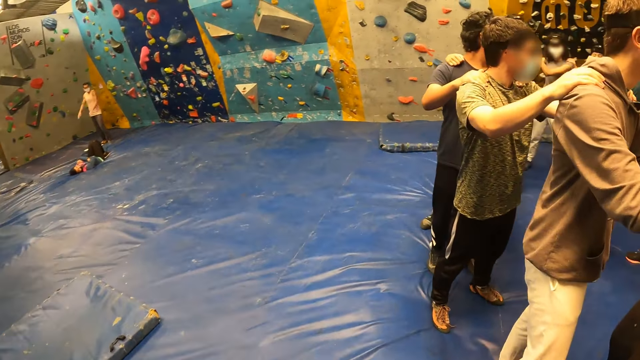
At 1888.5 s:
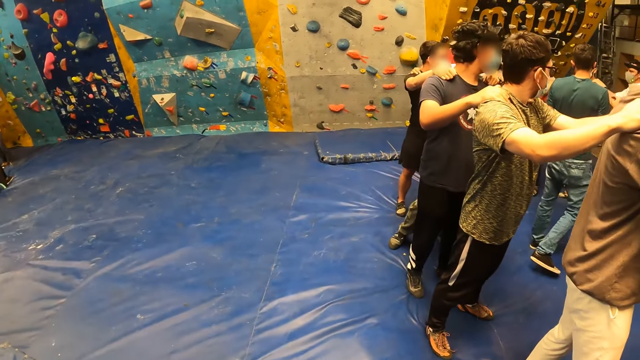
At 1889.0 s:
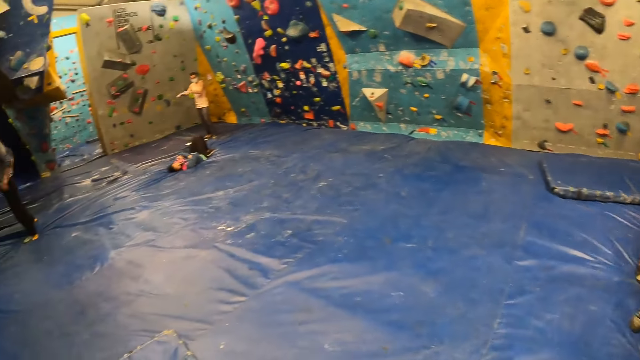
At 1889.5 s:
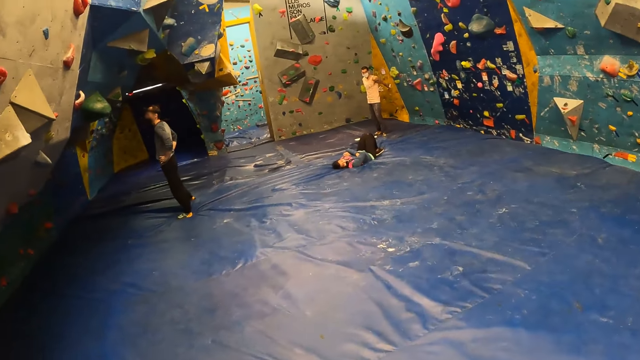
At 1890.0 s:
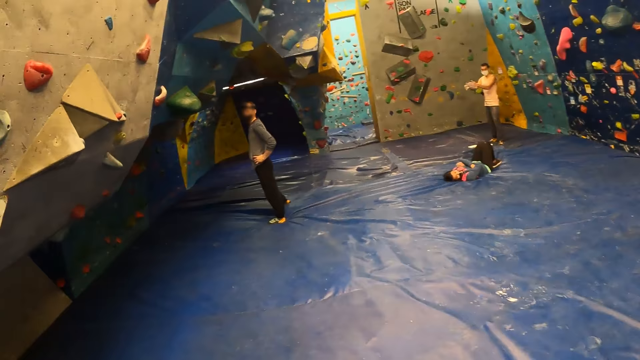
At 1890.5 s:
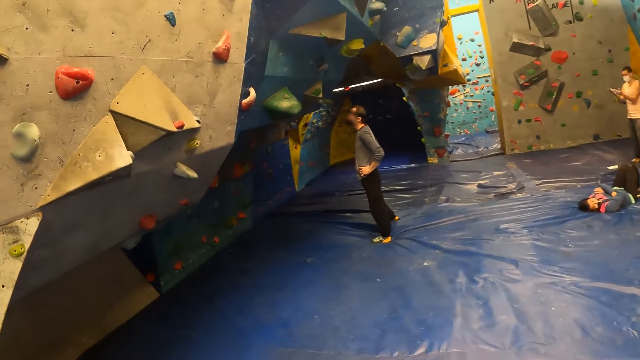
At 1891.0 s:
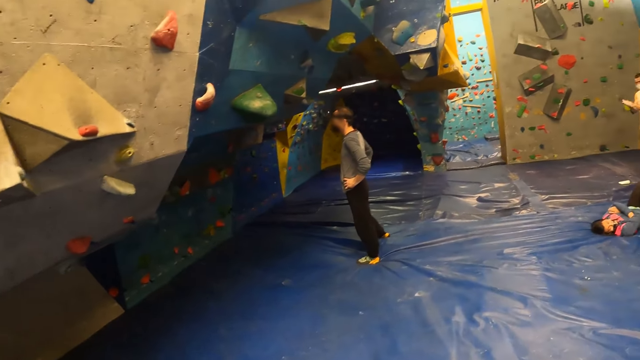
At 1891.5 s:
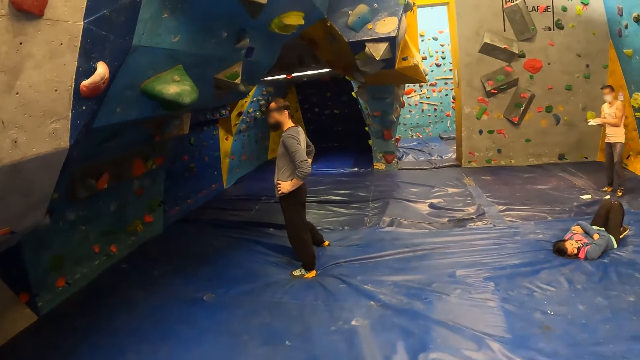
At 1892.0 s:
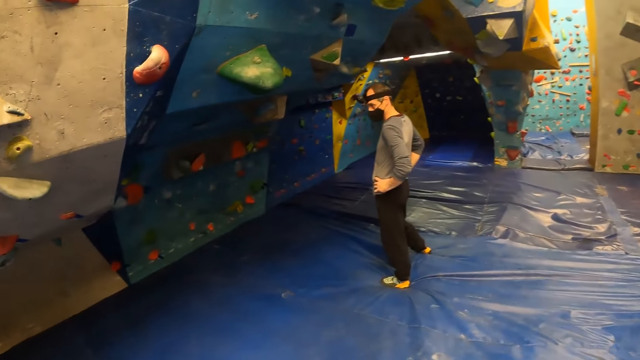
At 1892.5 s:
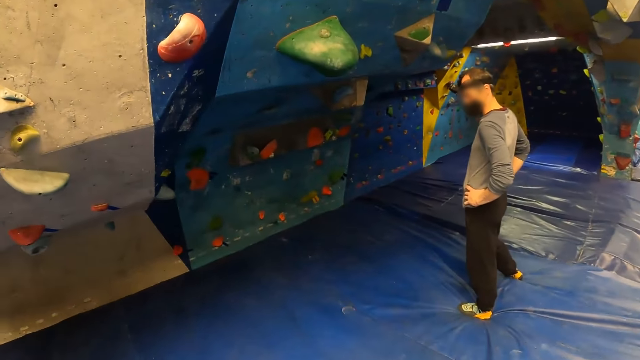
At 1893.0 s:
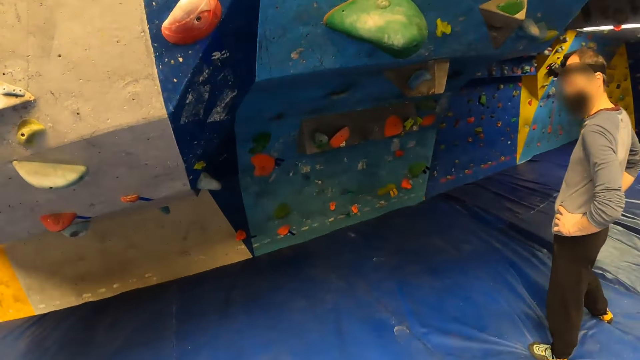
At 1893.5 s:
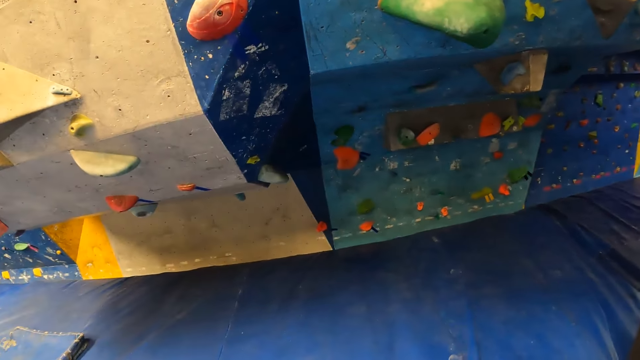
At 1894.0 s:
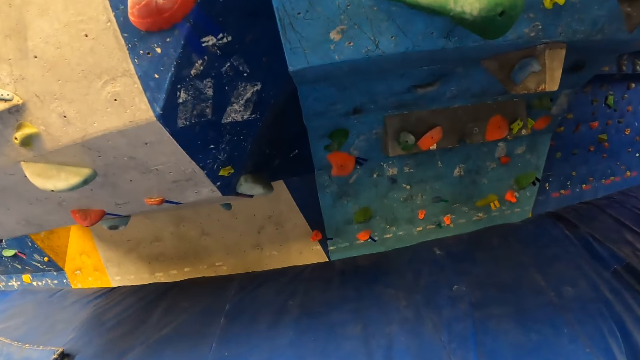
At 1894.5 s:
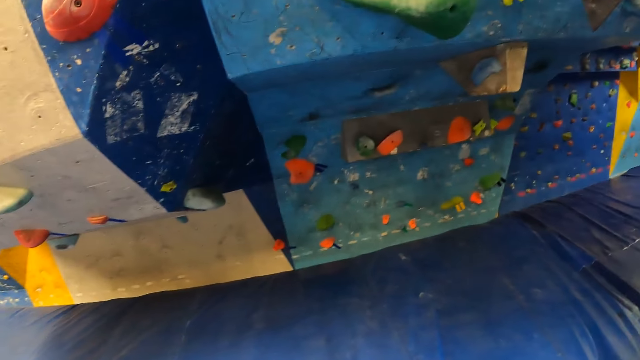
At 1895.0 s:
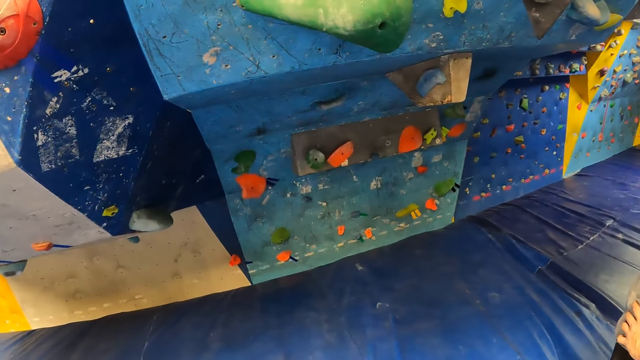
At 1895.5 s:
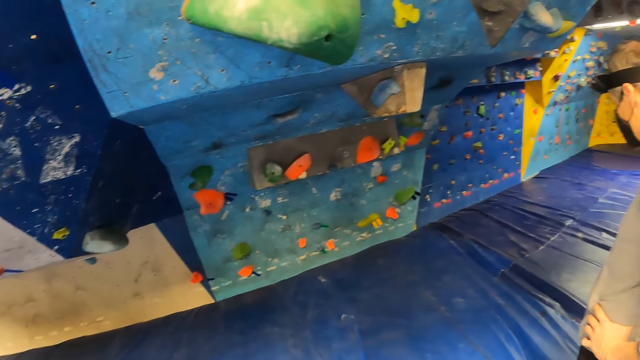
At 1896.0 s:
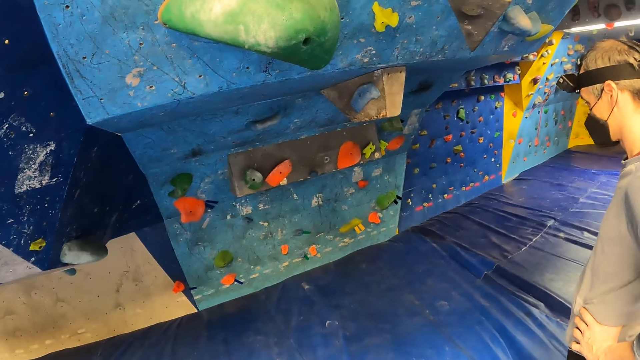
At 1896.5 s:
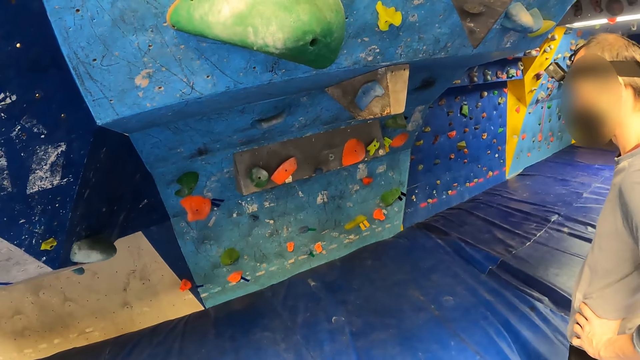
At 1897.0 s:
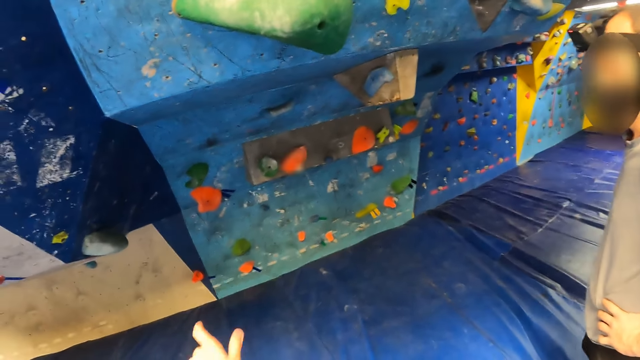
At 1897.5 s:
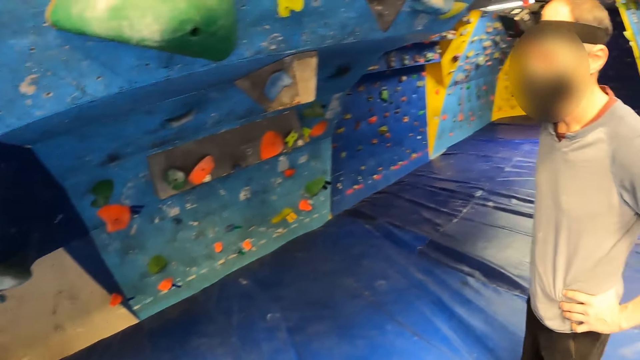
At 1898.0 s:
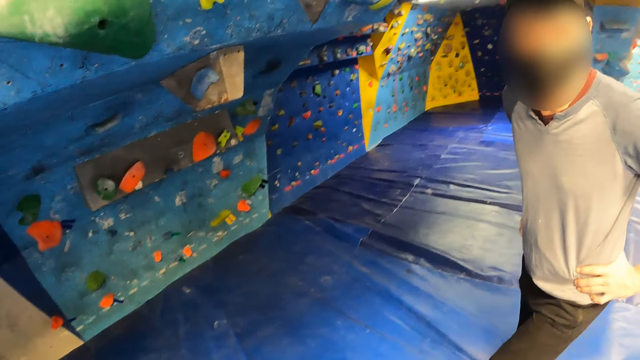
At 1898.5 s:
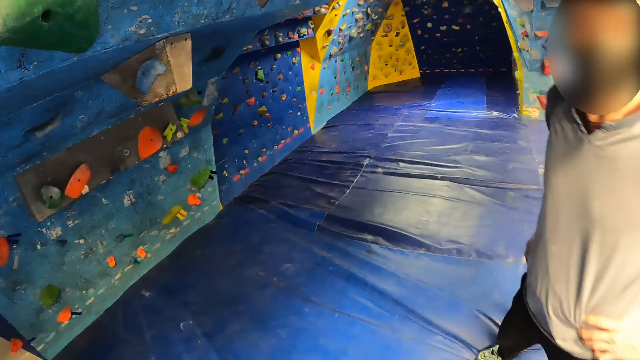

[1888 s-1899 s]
The camera wearer moves to the man.

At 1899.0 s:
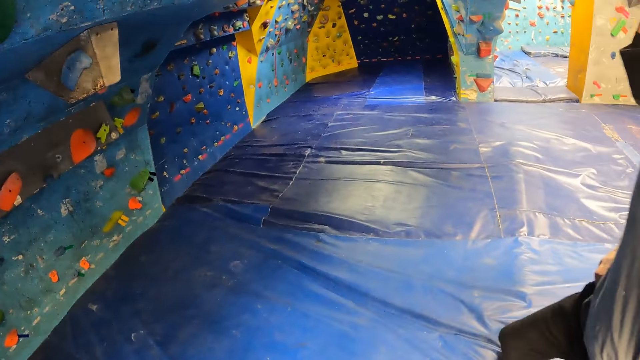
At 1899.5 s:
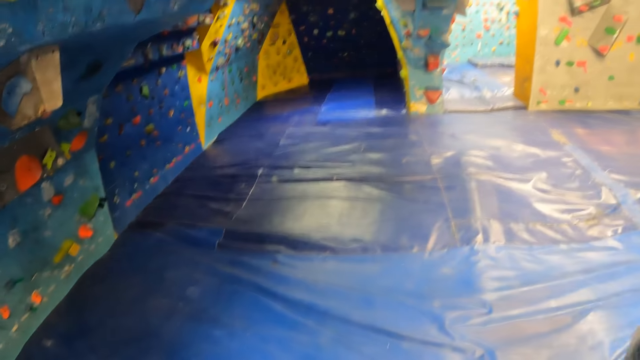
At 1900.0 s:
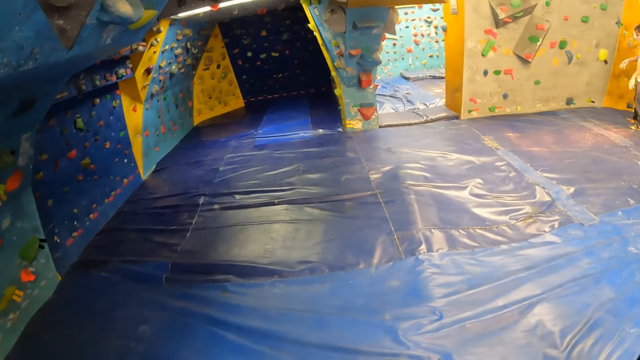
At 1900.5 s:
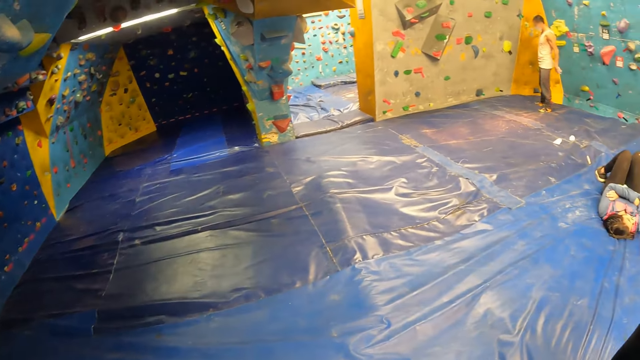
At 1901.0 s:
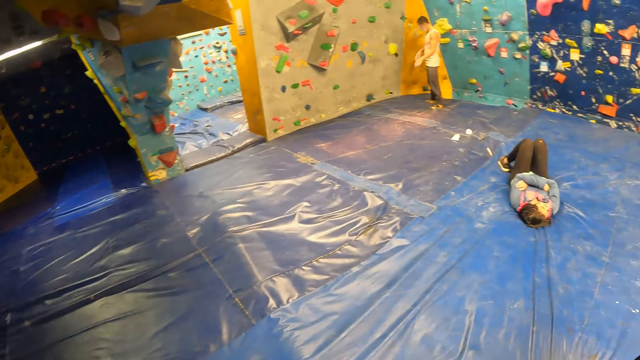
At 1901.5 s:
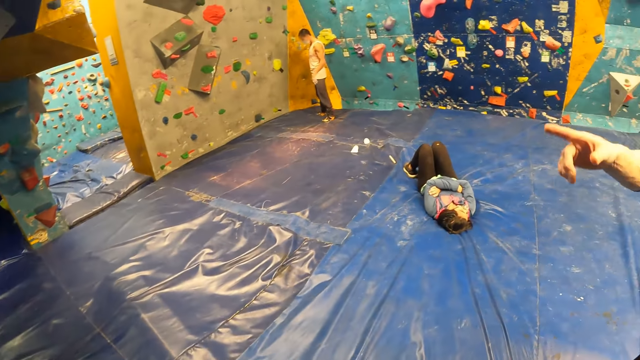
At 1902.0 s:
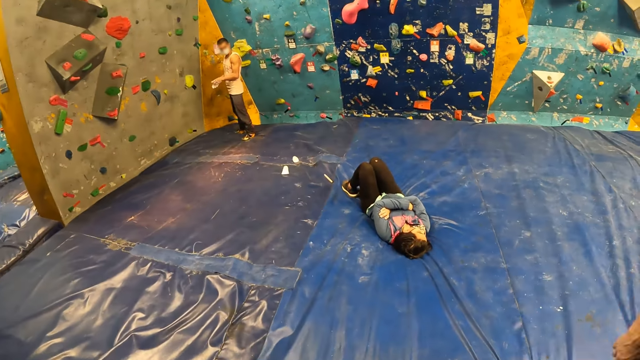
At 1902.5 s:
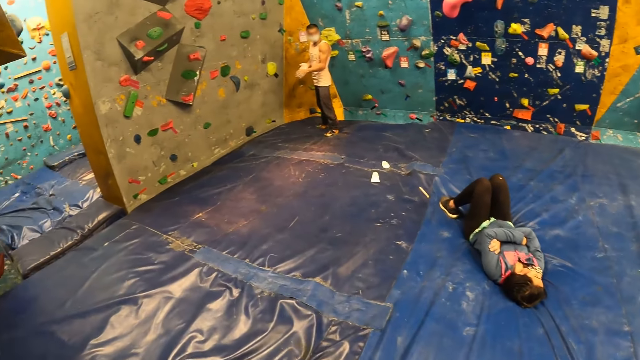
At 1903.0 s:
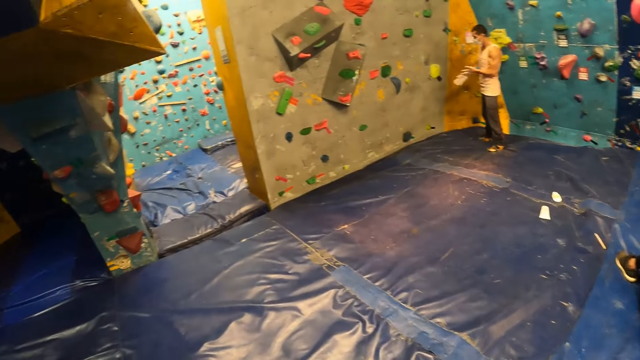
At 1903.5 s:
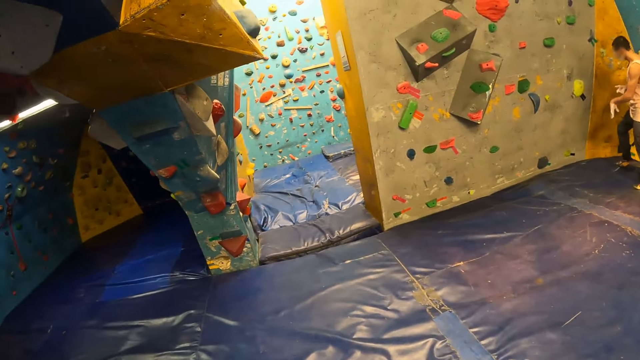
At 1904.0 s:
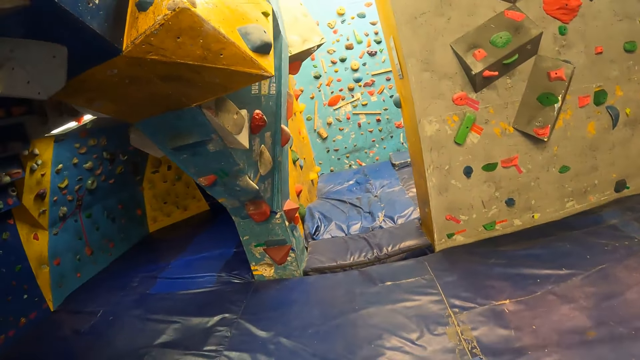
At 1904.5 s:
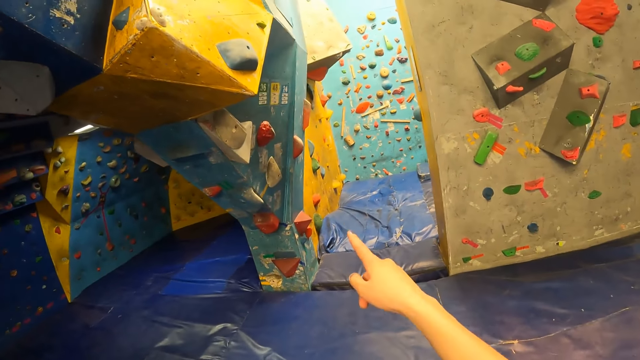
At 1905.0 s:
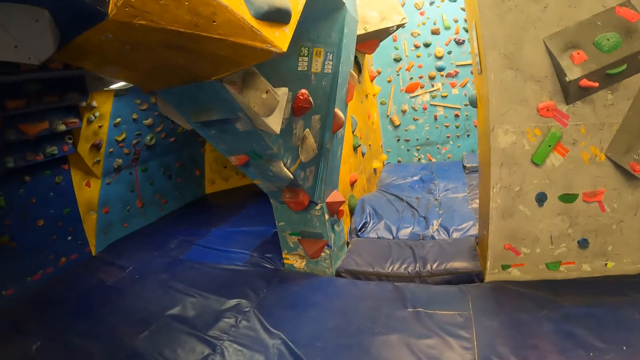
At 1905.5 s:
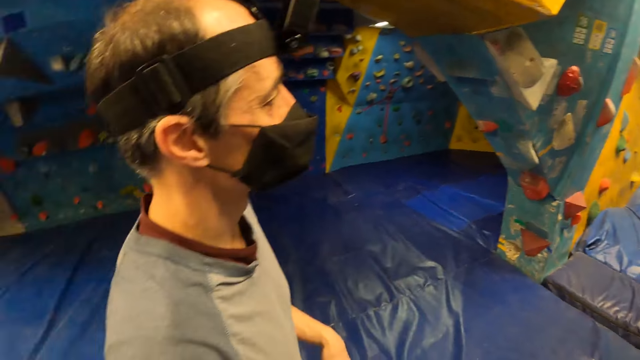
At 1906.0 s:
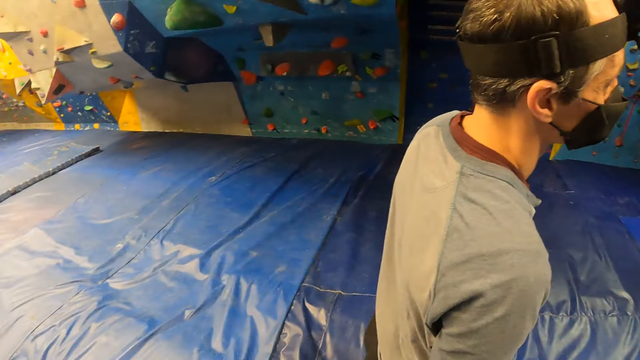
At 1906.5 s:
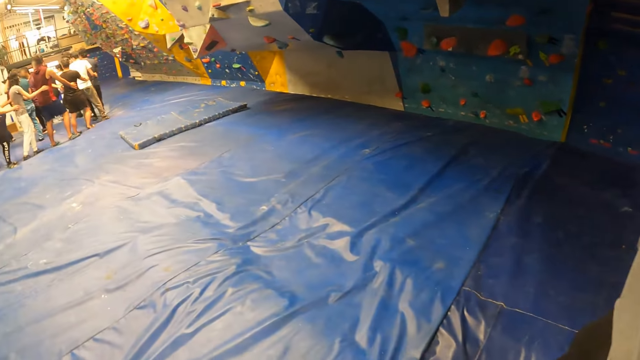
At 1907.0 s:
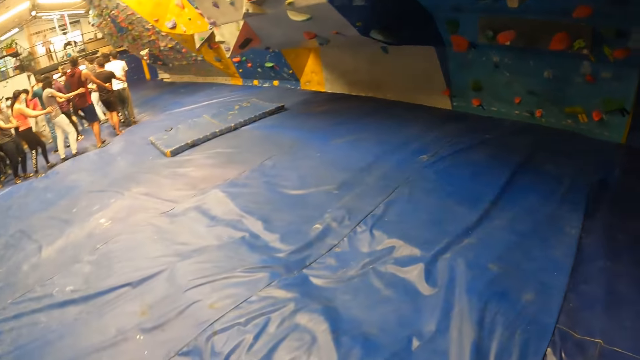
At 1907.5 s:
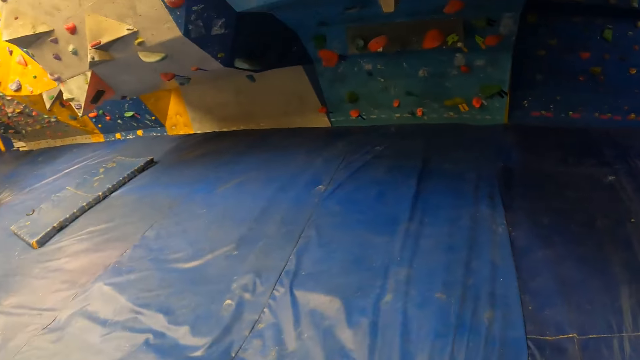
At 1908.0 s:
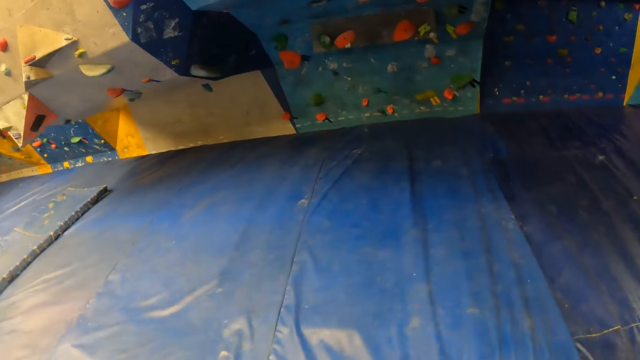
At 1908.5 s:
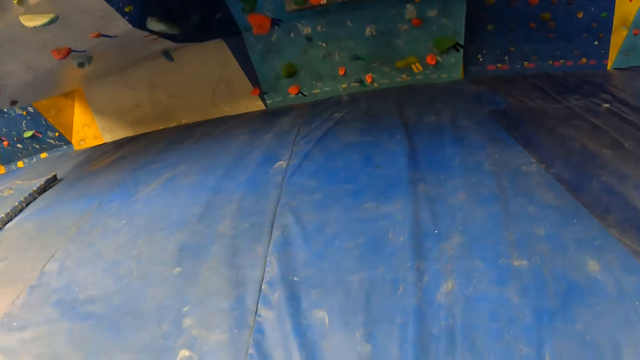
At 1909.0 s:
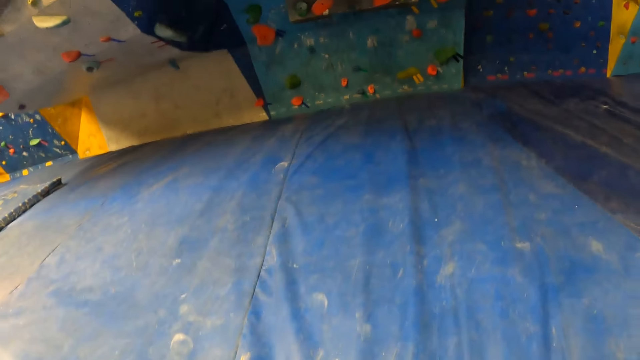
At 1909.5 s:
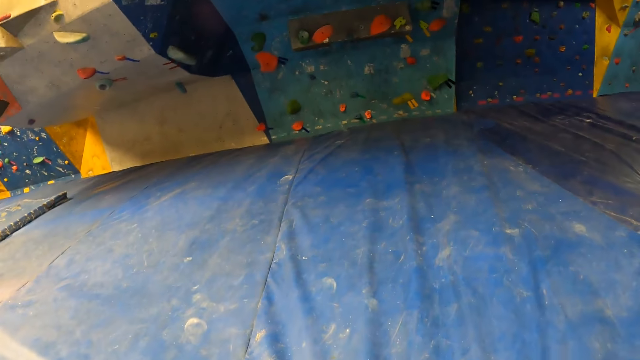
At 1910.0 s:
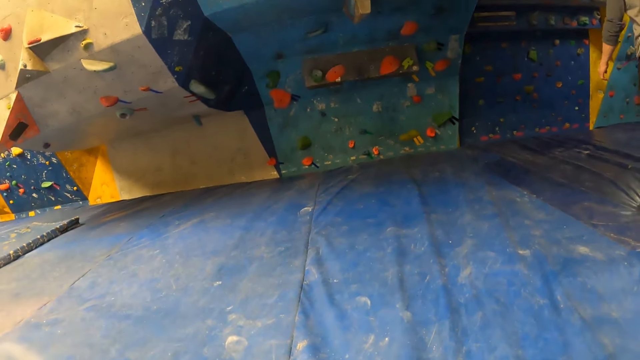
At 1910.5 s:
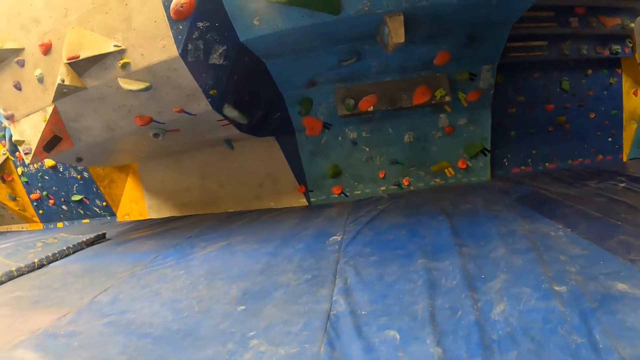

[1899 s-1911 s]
The man points at the climbing rocks. The camera wearer interacts with the man. They move around, point at the climbing rocks, look around and walk around.
